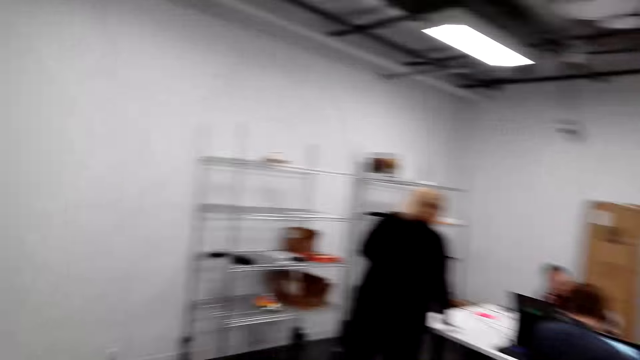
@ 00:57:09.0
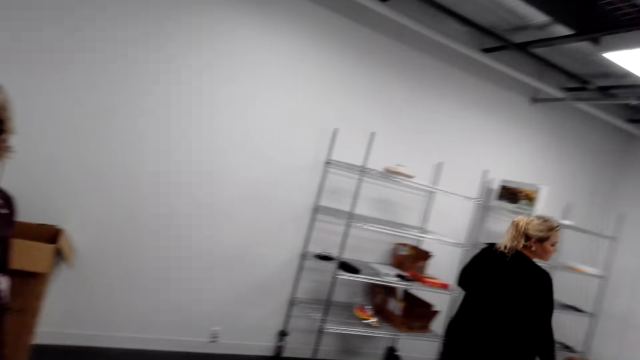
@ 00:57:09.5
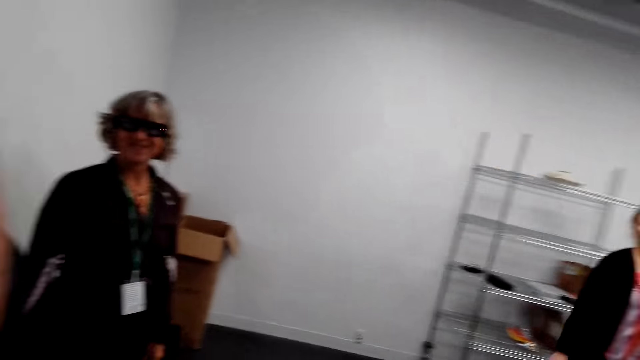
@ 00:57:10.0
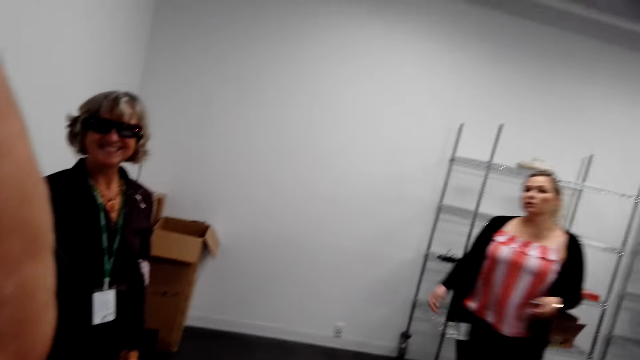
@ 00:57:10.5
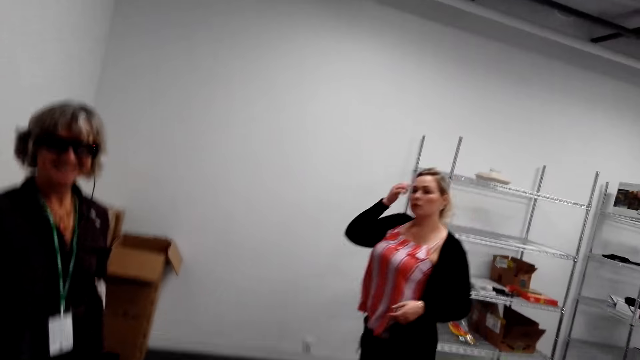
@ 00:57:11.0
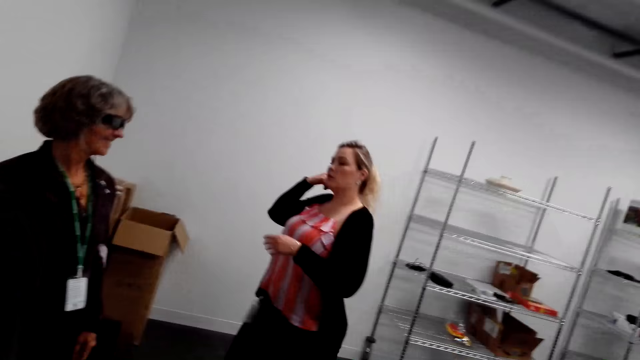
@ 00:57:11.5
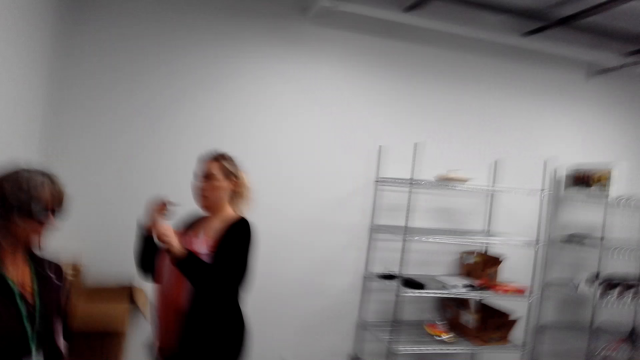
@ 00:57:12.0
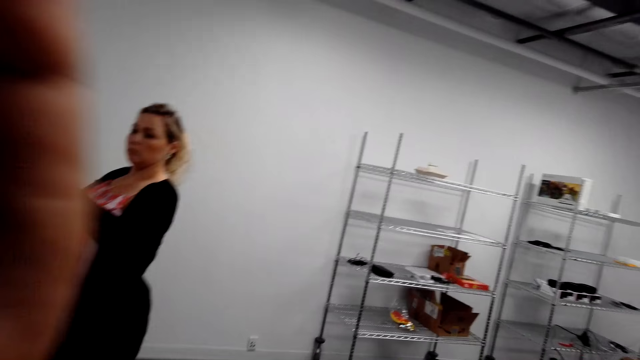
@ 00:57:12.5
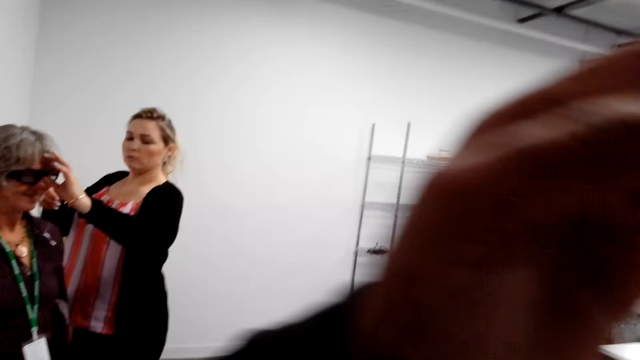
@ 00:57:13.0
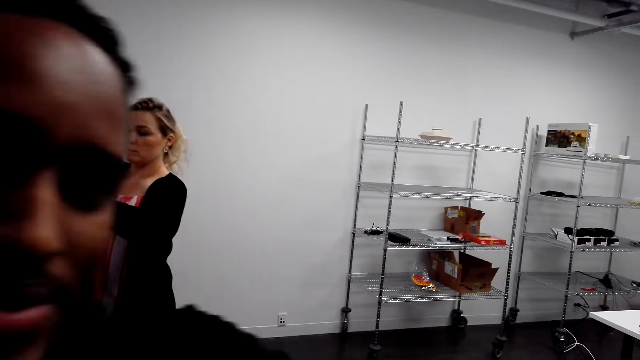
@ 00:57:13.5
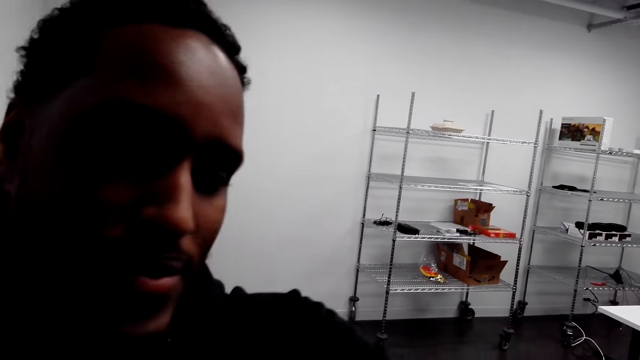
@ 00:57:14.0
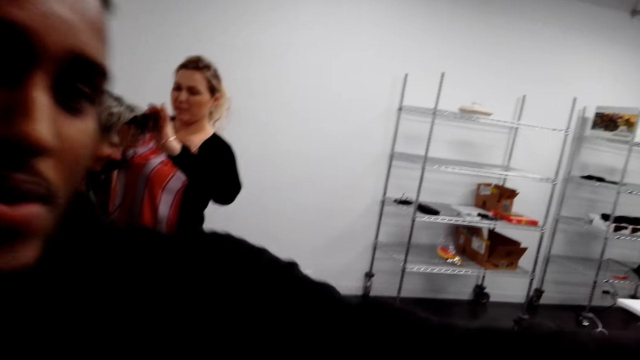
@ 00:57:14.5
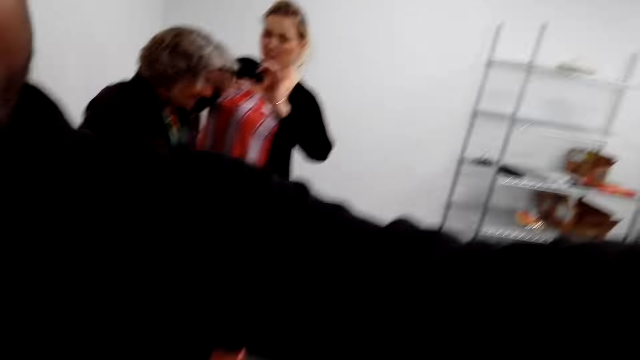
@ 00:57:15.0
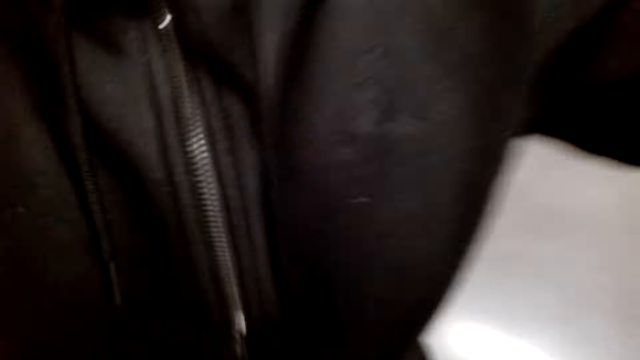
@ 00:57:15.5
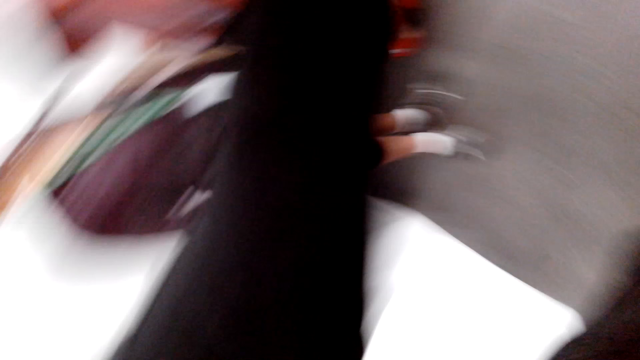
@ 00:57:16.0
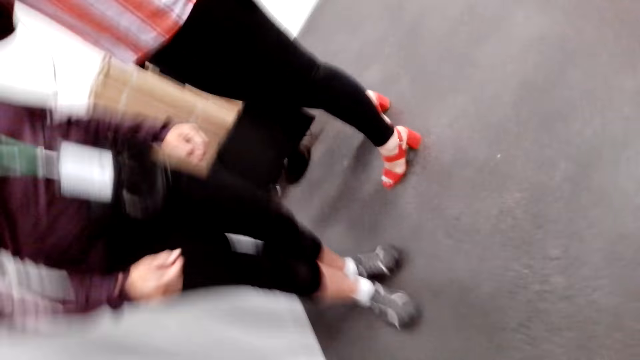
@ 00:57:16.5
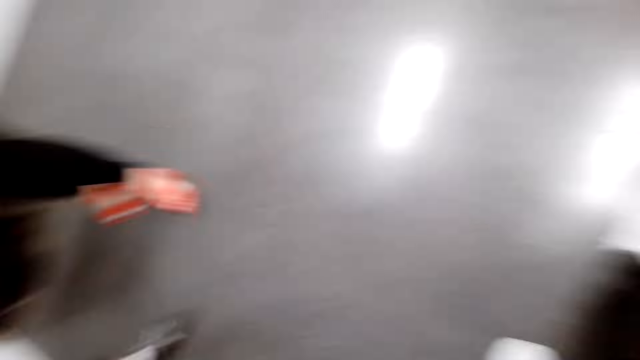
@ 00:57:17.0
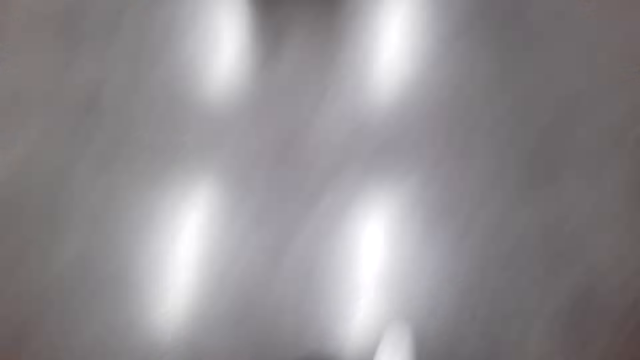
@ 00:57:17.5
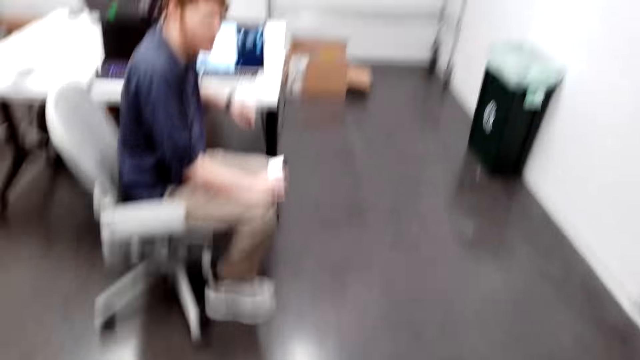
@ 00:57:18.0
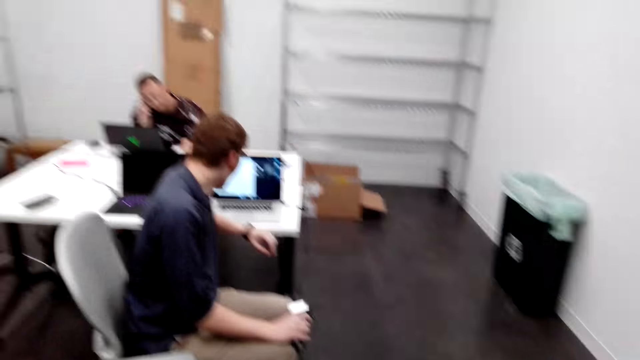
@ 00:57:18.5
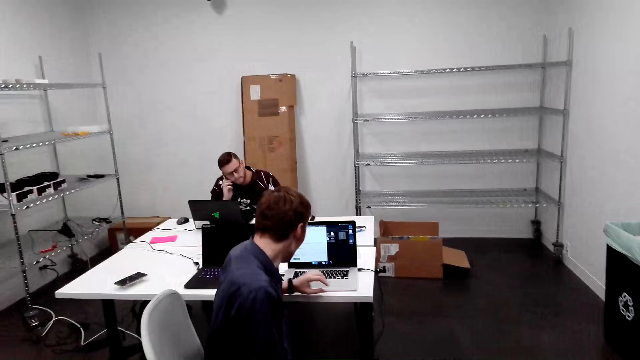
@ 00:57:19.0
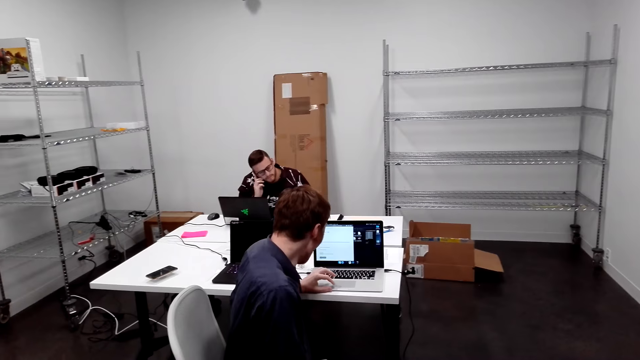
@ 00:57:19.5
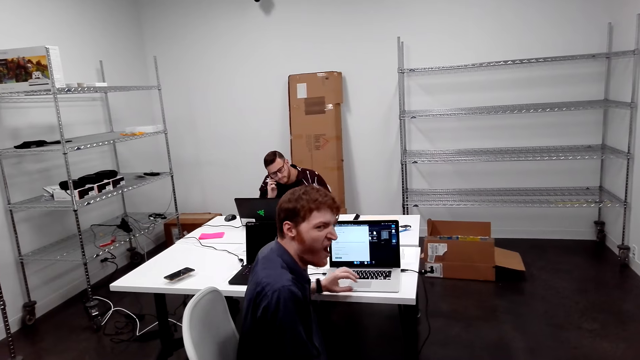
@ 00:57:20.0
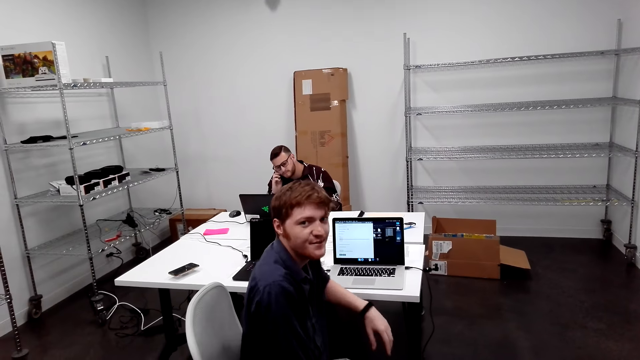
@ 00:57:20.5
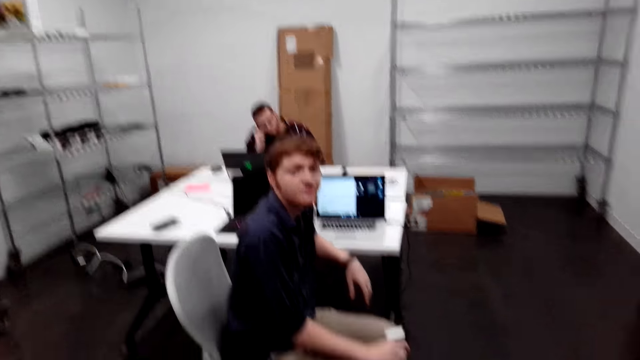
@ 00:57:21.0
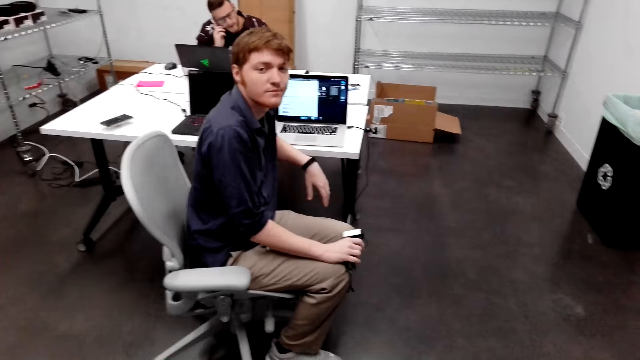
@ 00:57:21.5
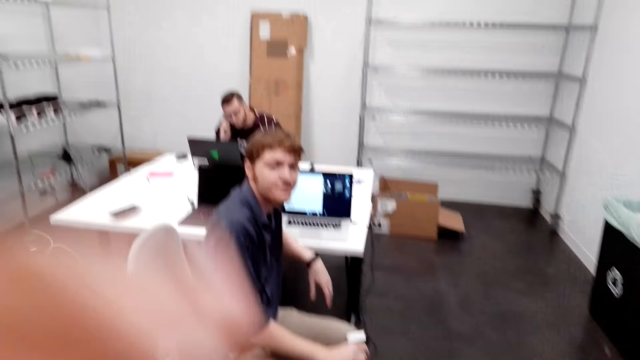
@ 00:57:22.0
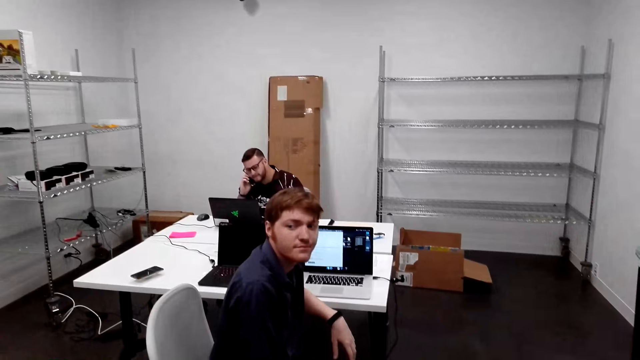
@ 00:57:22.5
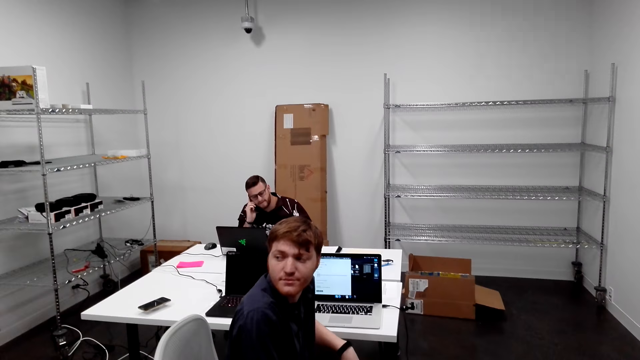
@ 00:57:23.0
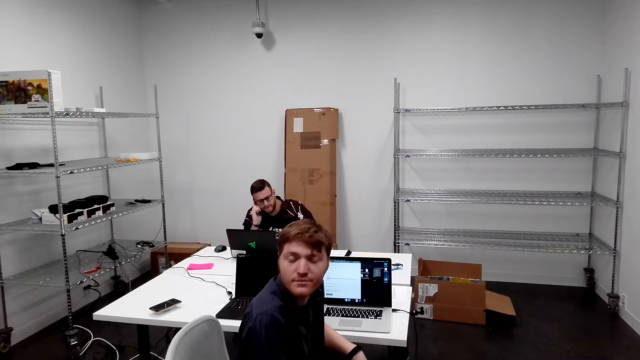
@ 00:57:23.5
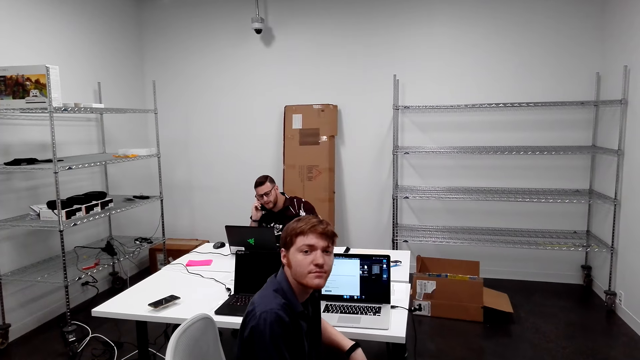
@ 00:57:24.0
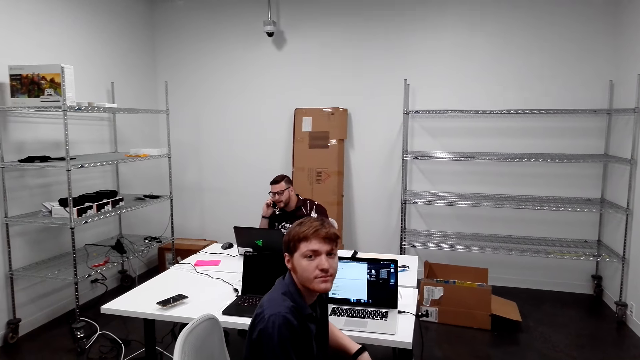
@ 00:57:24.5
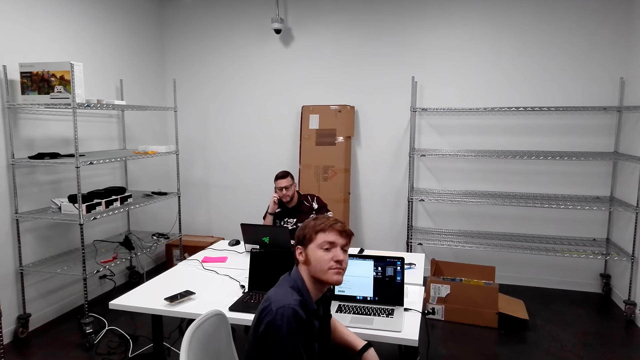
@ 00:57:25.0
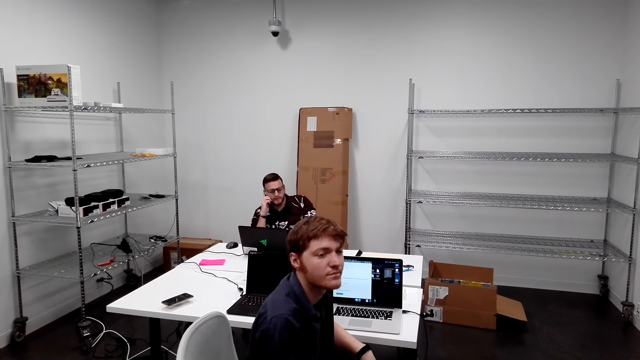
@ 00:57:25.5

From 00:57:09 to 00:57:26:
A lady stands in the room. The camera wearer speaks to the lady. Another lady walks in the room. The second lady touches her hair and touches the first lady's sunglasses. A man speaks to the camera wearer. The man touches something. The second lady removes the first lady's sunglasses. The camera wearer walks in the room. Another man touches a laptop on the table. A third man speaks on the phone. The second man yawns. The camera wearer looks around.
